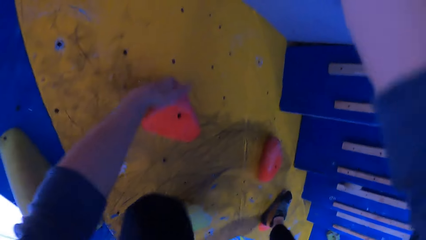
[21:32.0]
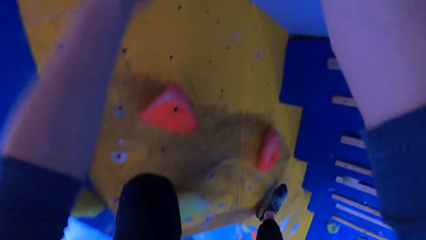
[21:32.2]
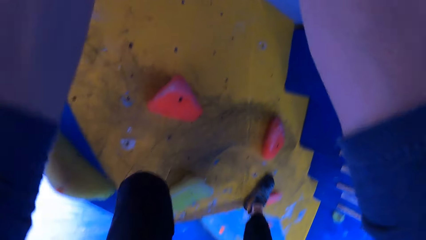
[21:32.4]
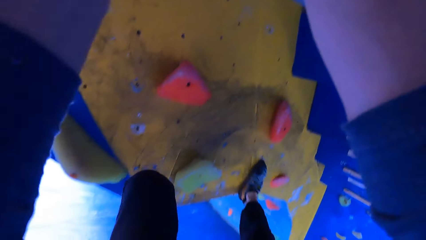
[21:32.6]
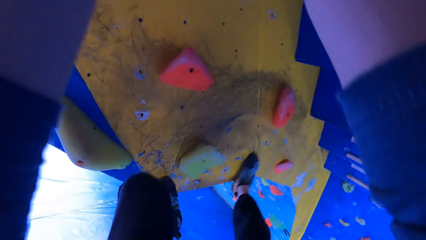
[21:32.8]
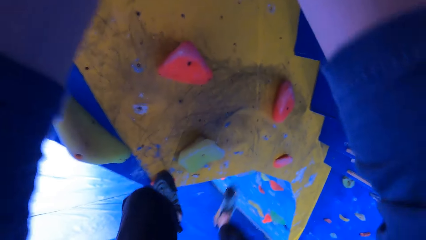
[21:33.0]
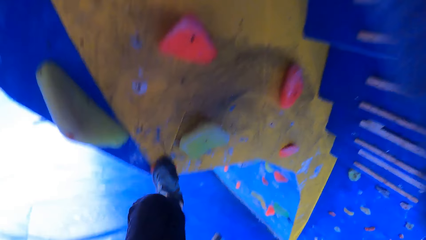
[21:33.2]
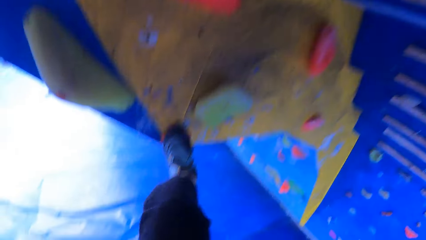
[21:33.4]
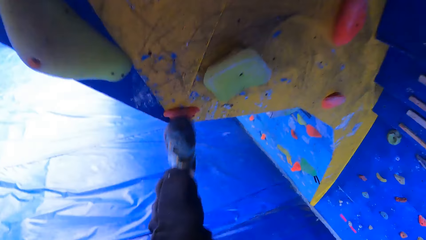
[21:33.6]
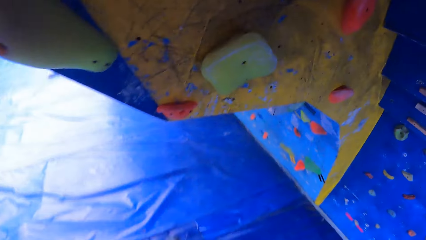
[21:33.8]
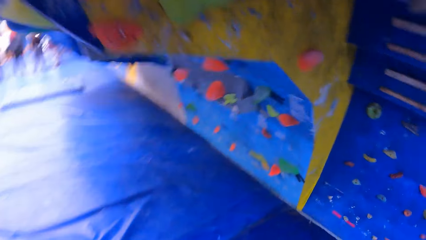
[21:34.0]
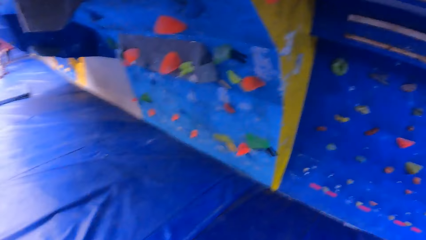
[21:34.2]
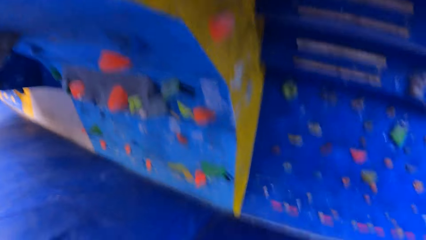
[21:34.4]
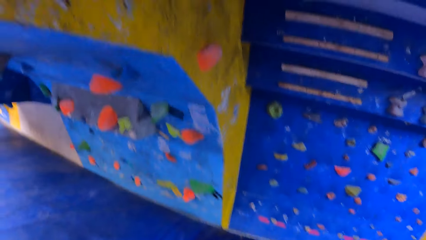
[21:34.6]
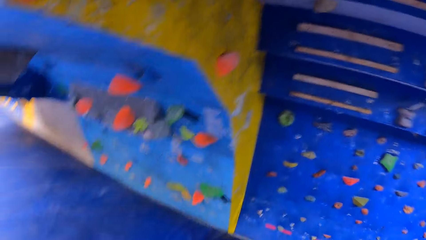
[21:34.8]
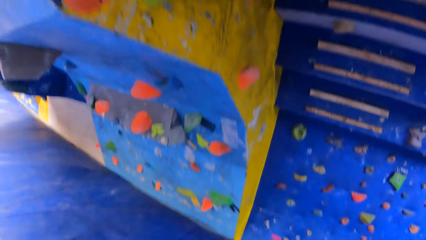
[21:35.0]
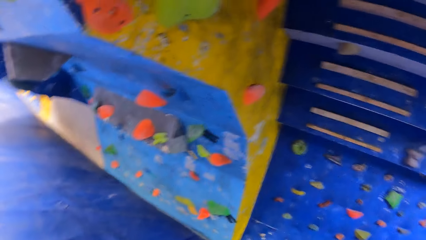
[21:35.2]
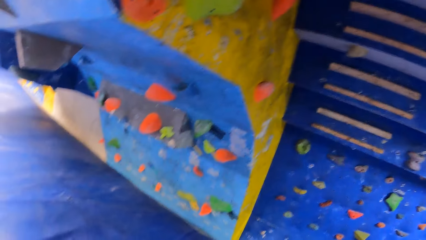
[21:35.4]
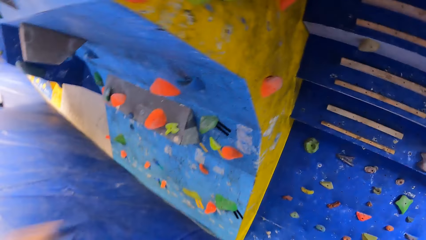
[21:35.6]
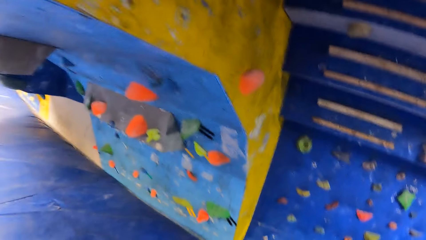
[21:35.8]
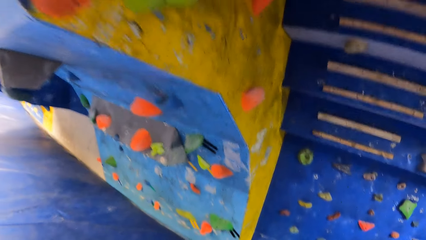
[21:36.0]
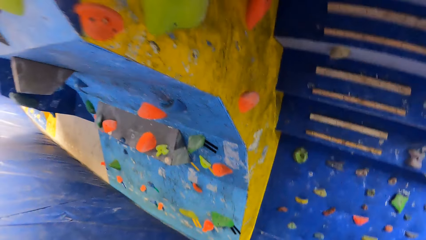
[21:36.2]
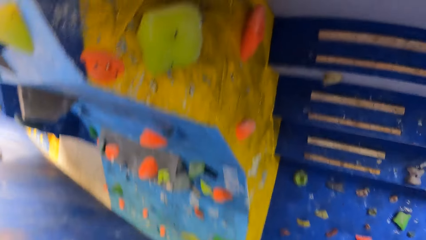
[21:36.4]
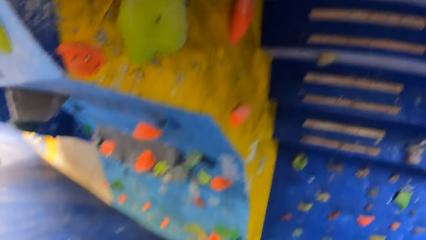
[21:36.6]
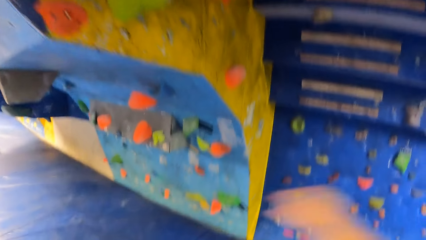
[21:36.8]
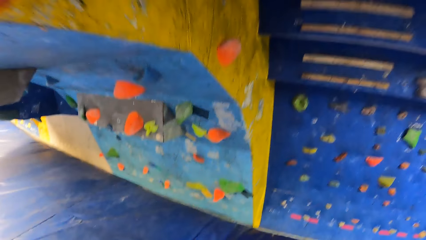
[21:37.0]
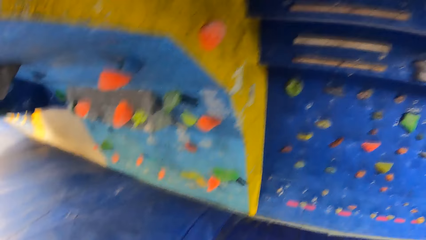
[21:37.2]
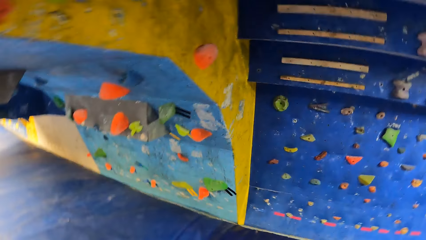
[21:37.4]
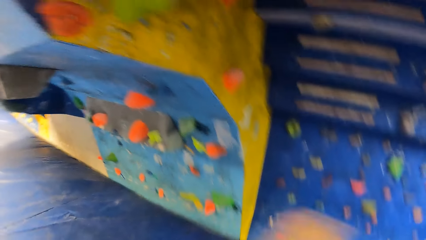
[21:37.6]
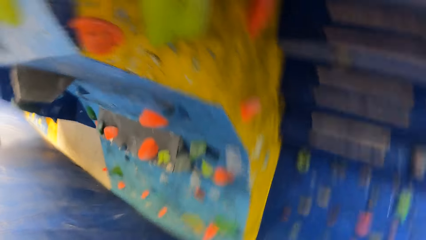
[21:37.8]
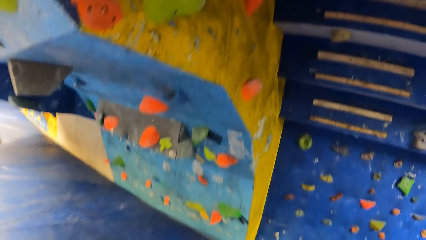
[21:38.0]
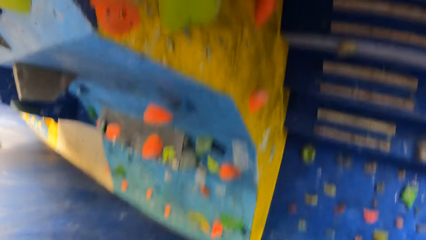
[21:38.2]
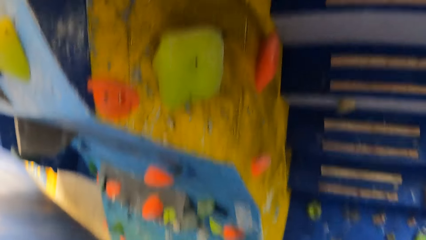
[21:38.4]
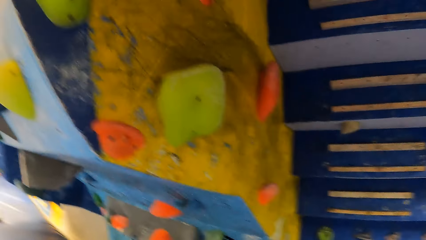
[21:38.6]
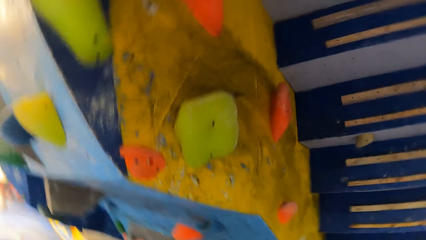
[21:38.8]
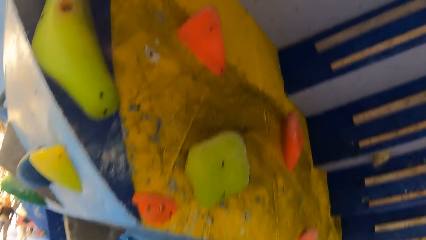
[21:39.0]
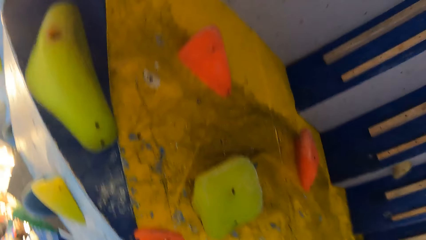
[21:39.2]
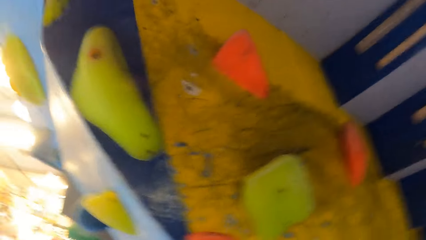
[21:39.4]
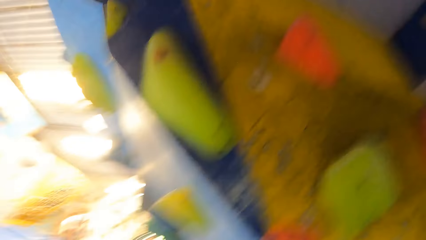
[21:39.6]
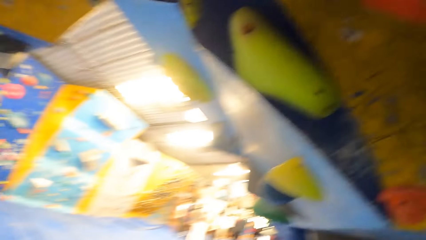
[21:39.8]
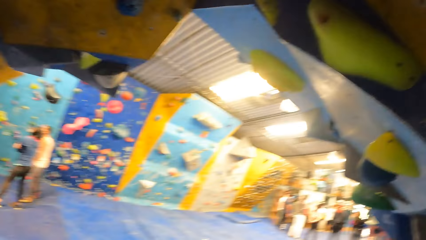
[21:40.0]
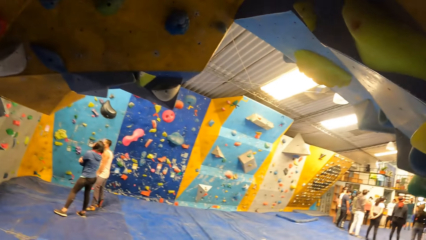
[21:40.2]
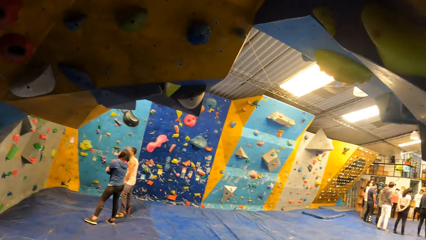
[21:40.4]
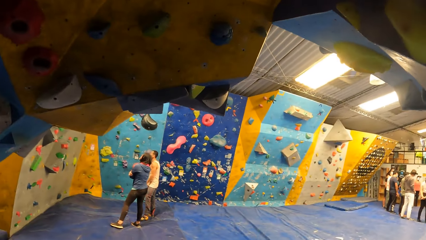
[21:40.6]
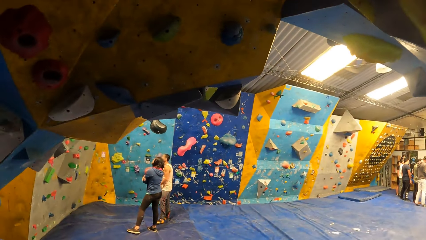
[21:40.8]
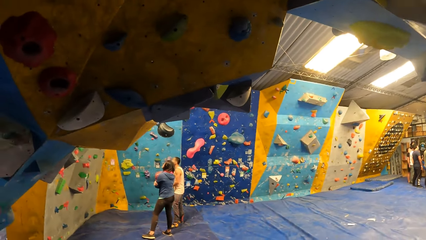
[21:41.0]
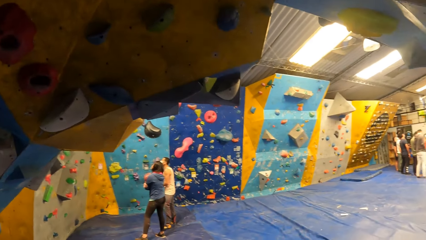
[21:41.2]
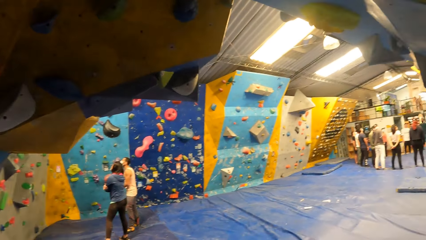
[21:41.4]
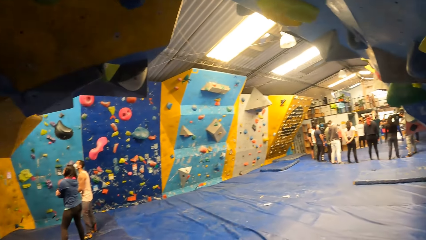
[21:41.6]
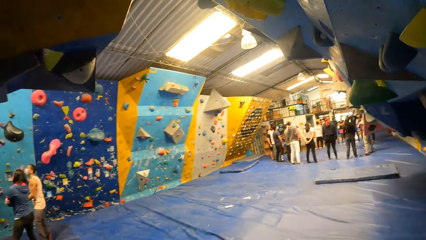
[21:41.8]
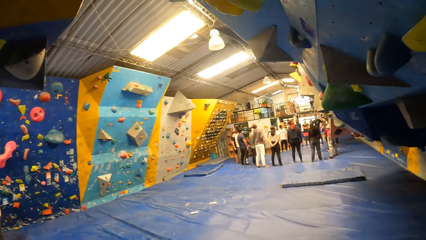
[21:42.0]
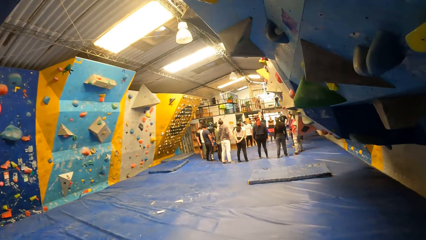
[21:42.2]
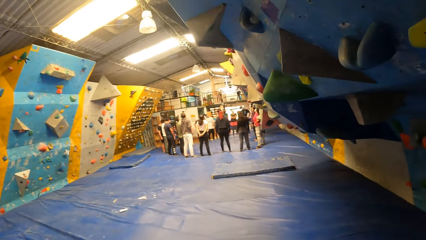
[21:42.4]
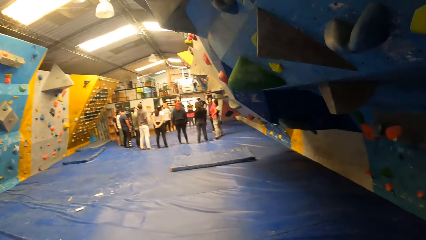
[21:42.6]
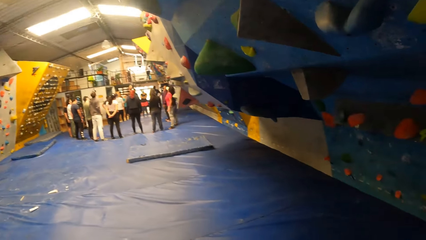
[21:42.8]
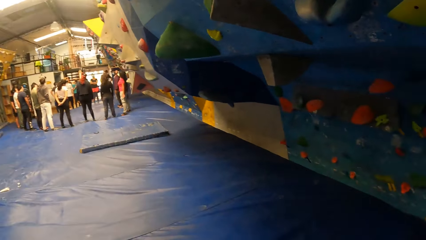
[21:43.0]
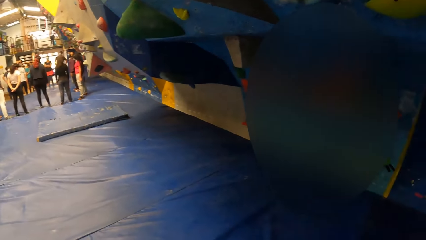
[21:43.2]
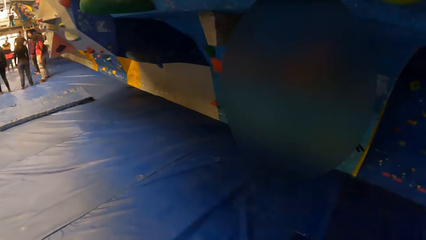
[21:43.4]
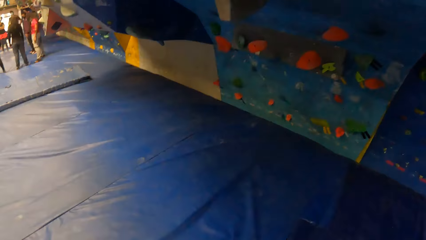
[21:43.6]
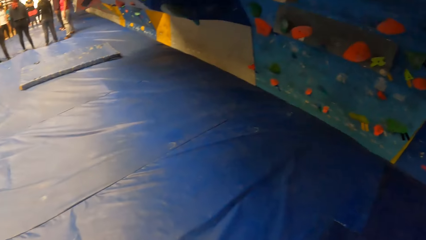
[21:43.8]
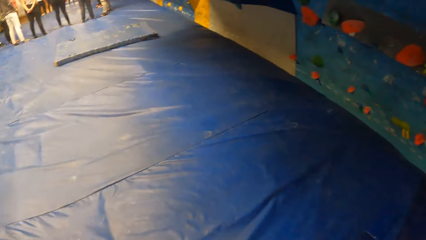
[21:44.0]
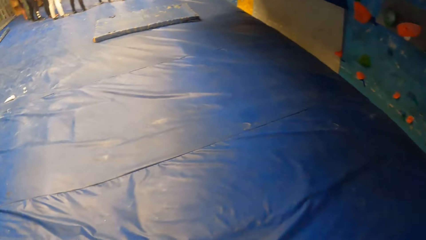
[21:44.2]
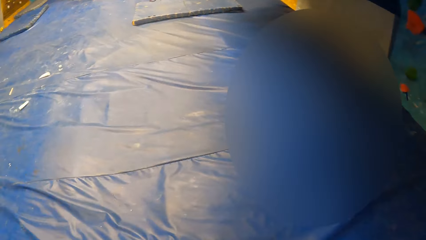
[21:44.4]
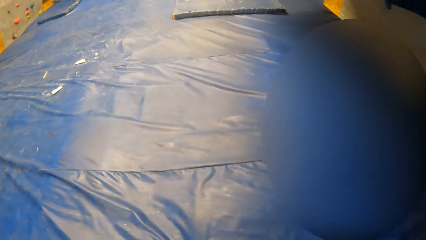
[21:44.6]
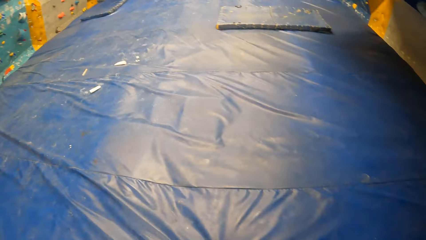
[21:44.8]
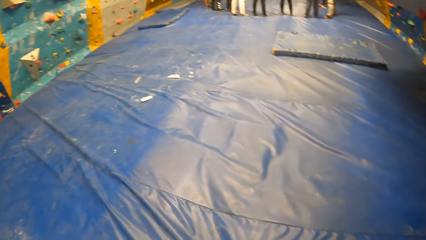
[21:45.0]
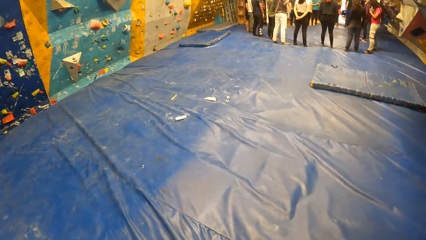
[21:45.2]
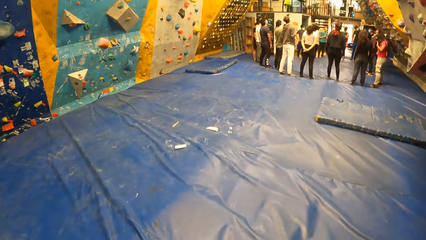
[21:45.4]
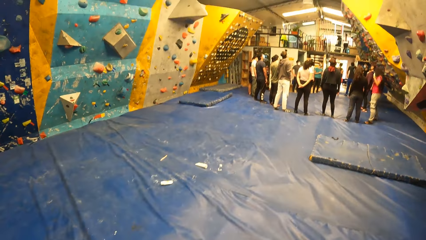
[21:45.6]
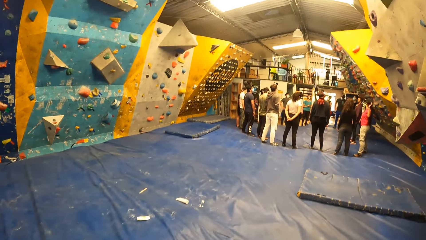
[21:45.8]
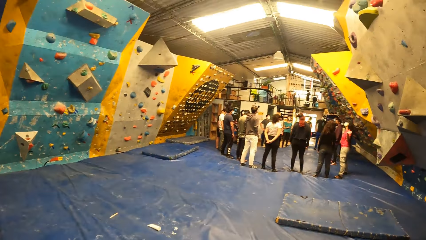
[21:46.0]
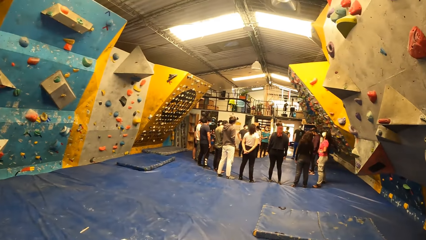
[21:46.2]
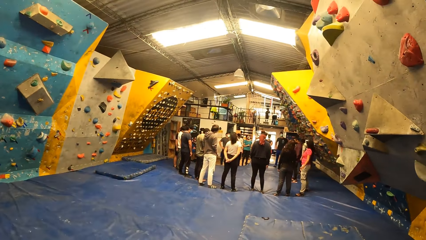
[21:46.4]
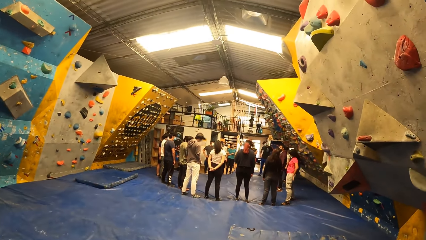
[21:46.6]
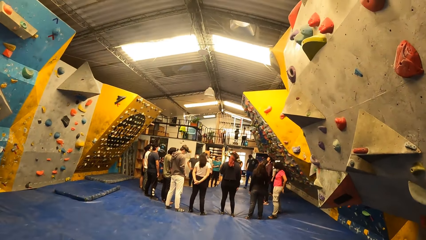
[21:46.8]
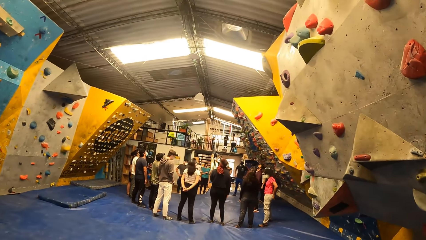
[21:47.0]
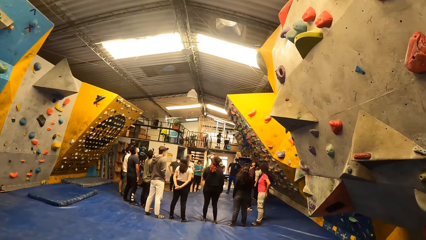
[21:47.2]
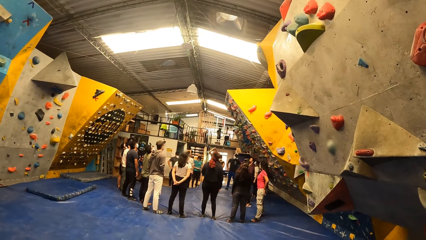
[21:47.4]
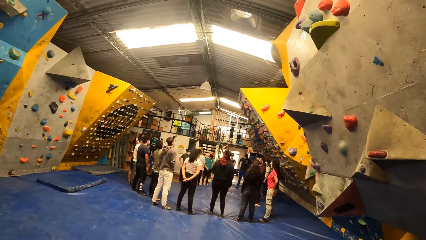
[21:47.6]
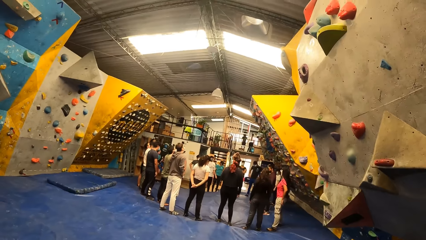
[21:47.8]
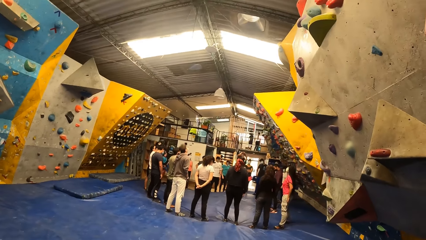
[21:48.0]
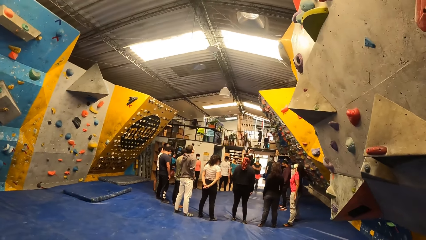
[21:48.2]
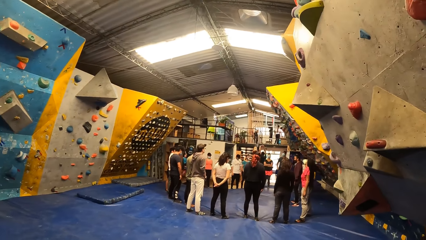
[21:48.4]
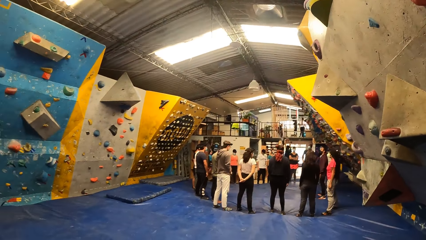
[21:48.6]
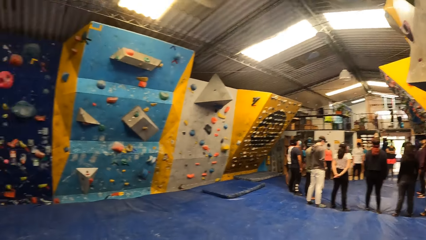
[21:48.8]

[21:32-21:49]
The camera wearer jumps from the wall on the bouldering mat. He stretches his hands. He does exercises. He turns around the activity room. He walks along the bouncing castle.
